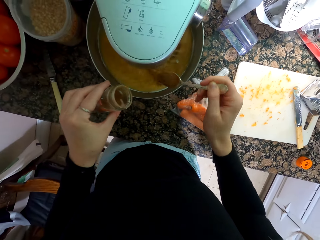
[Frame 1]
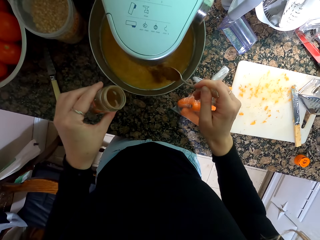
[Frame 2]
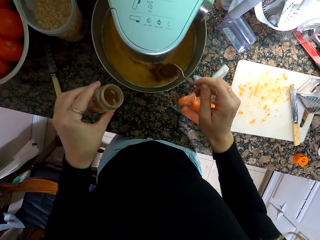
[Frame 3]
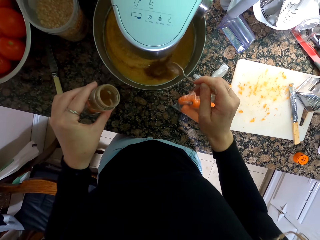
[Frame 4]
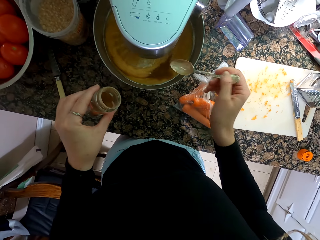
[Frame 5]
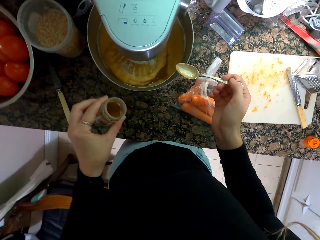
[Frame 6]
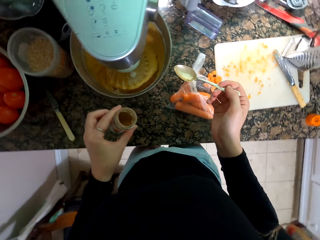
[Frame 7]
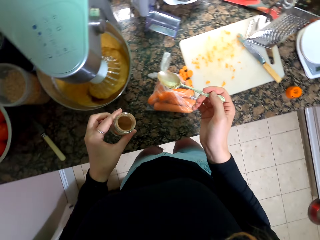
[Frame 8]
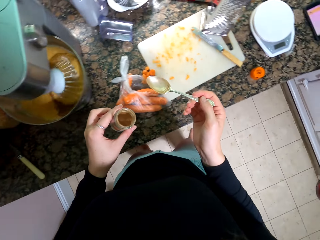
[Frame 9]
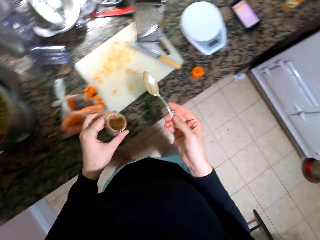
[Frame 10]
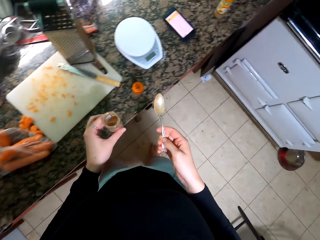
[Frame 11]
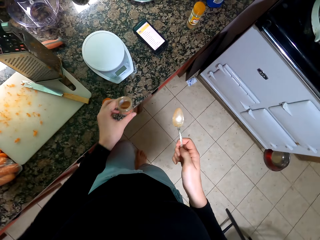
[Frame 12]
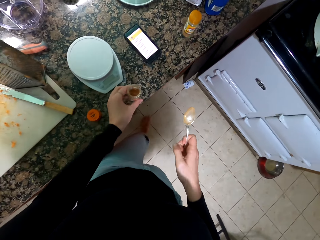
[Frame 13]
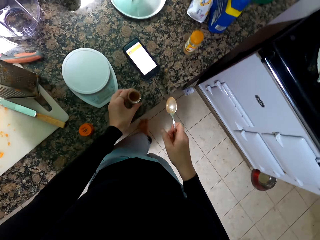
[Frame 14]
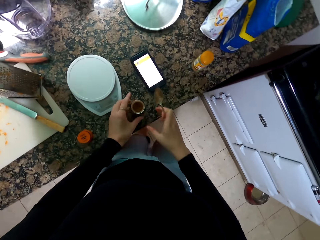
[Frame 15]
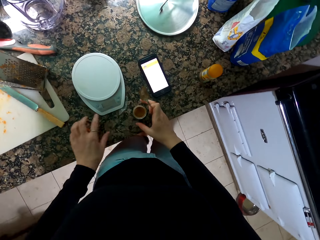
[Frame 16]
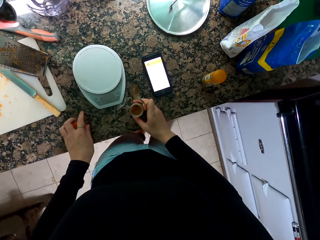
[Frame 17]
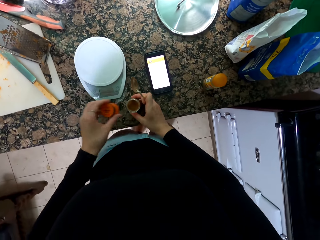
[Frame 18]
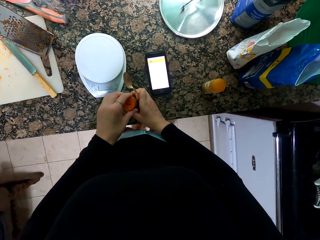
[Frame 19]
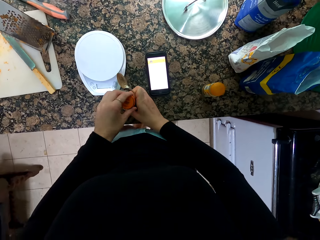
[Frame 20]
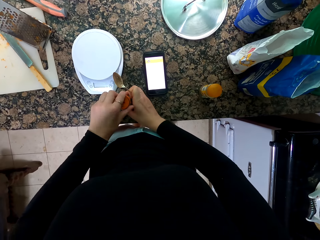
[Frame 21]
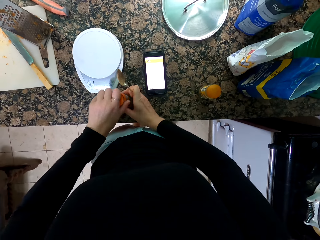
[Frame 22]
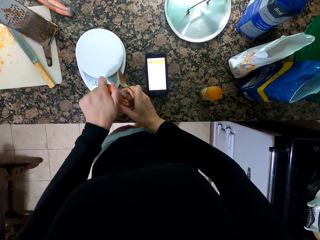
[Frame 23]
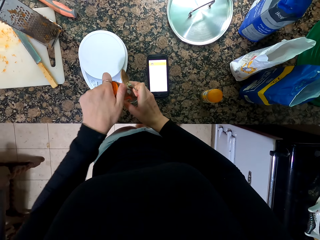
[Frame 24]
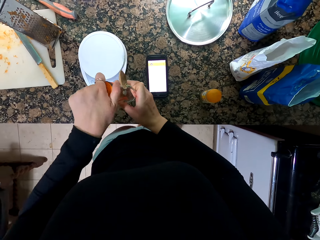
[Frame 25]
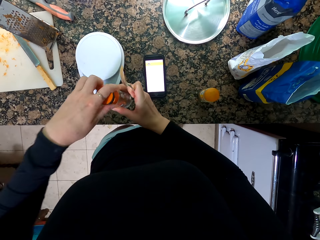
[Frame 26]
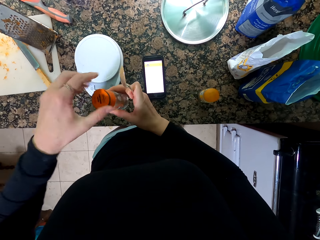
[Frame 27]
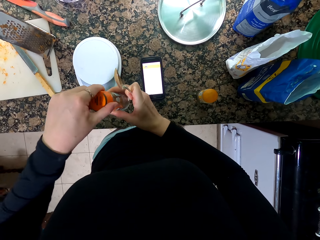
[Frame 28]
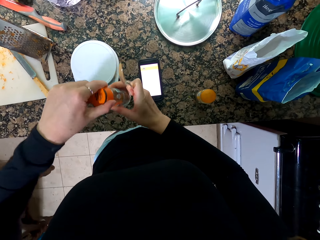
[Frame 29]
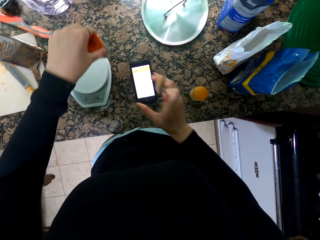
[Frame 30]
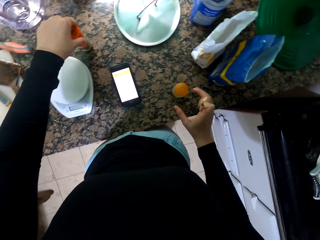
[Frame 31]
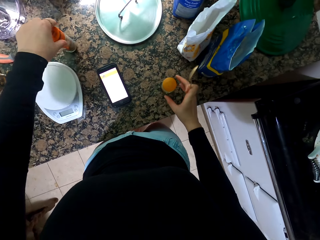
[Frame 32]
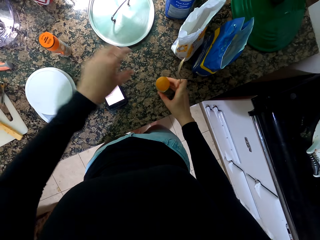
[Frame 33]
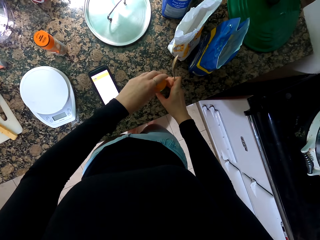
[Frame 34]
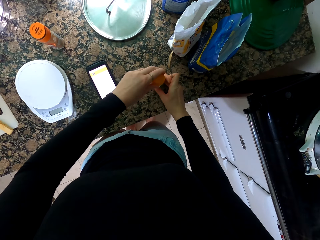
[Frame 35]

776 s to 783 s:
The camera wearer puts the spice in the bowl. They put down the container, pick up the lid and cover the container. They lift the container. They put down the container.

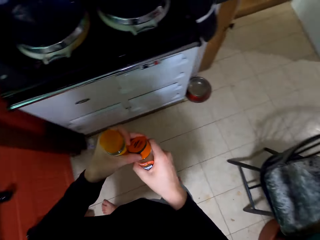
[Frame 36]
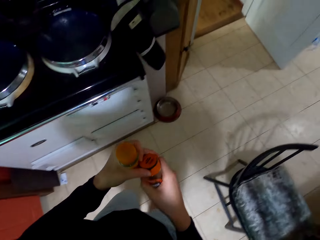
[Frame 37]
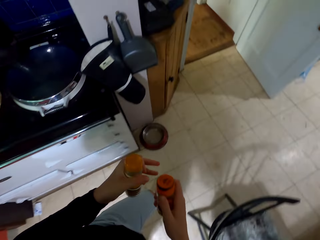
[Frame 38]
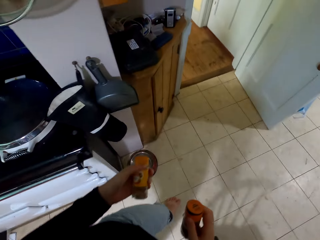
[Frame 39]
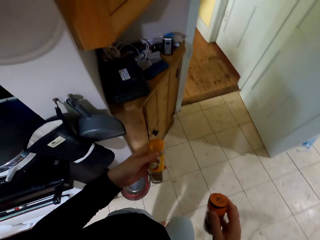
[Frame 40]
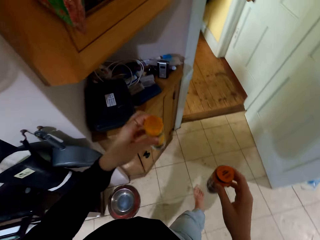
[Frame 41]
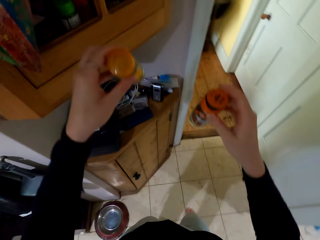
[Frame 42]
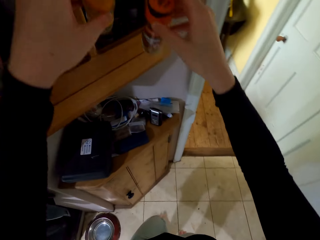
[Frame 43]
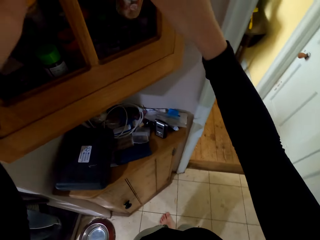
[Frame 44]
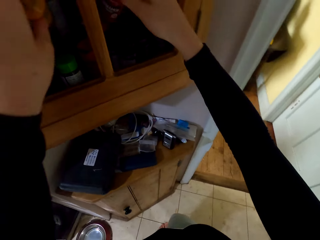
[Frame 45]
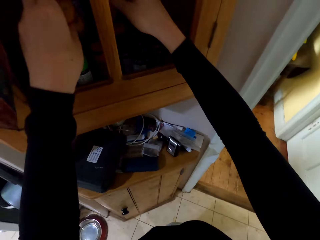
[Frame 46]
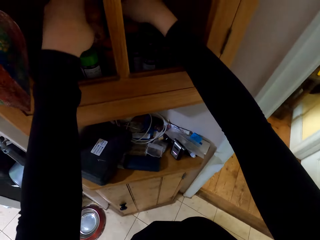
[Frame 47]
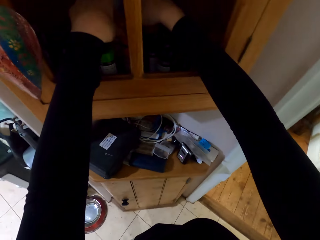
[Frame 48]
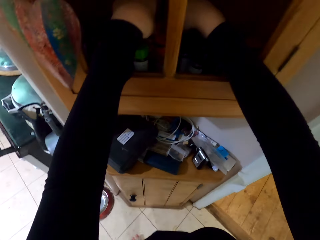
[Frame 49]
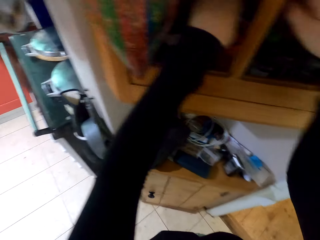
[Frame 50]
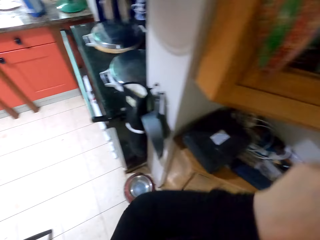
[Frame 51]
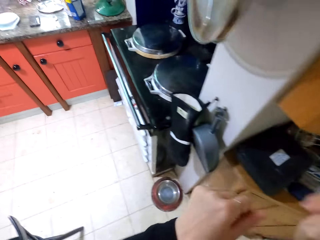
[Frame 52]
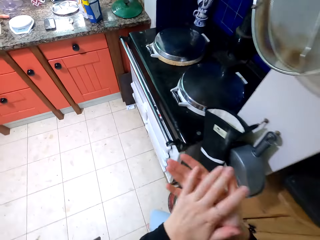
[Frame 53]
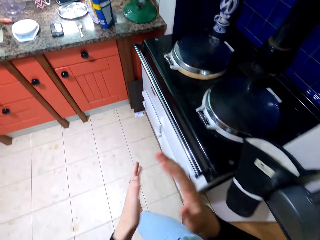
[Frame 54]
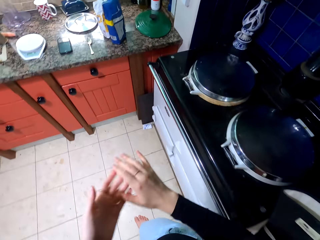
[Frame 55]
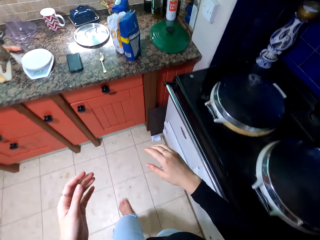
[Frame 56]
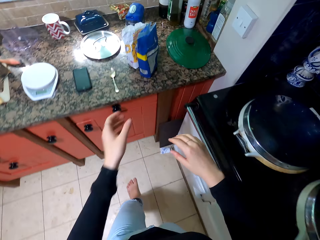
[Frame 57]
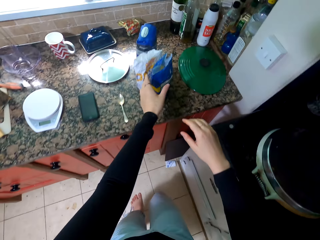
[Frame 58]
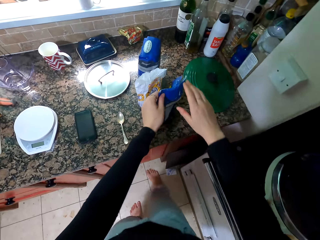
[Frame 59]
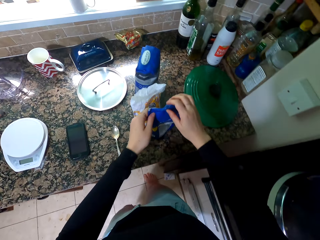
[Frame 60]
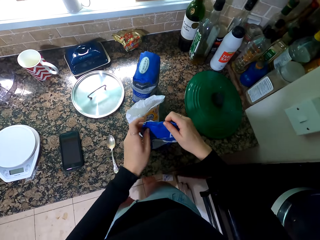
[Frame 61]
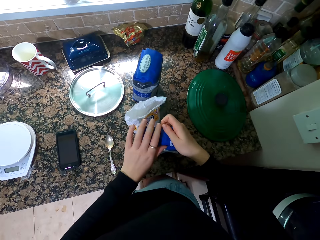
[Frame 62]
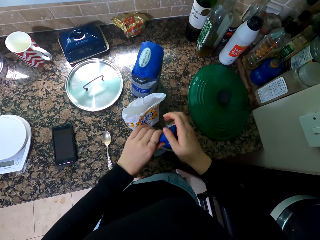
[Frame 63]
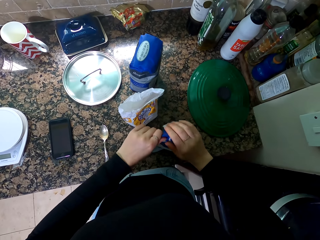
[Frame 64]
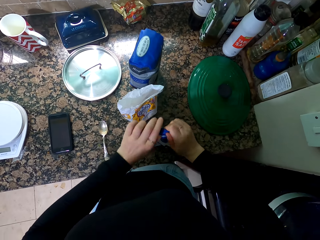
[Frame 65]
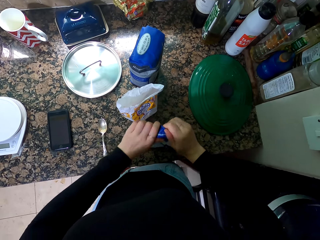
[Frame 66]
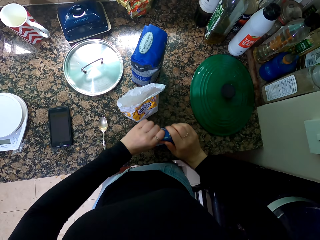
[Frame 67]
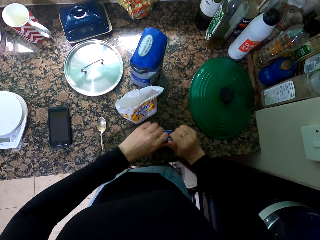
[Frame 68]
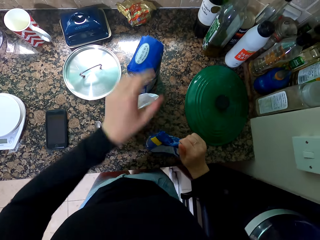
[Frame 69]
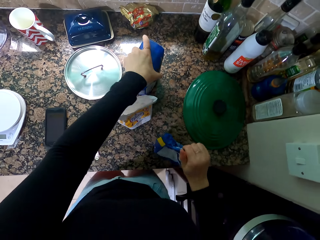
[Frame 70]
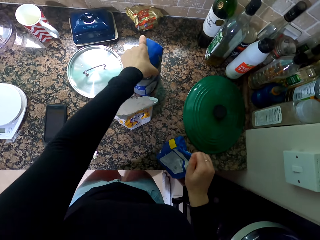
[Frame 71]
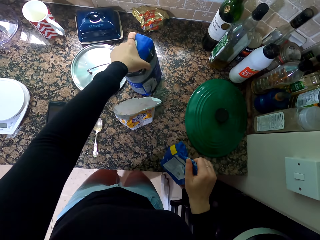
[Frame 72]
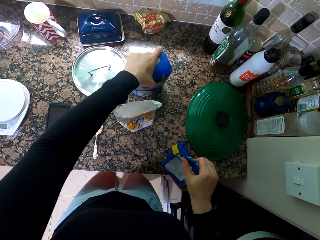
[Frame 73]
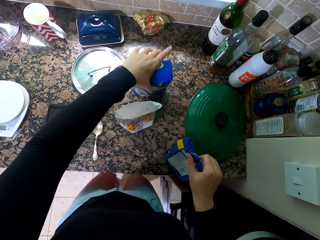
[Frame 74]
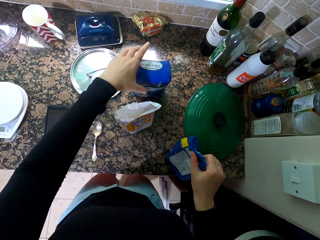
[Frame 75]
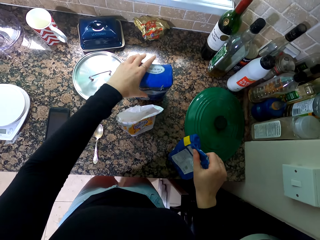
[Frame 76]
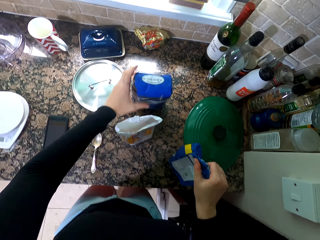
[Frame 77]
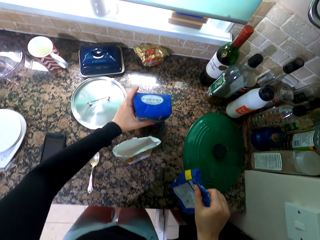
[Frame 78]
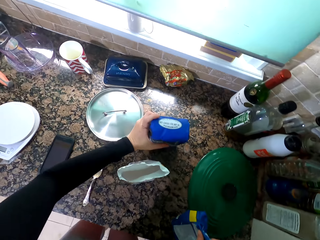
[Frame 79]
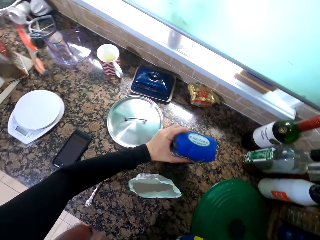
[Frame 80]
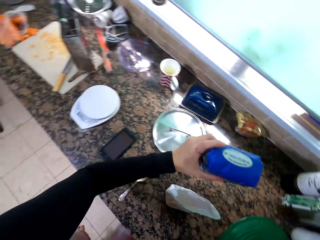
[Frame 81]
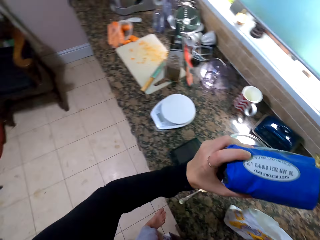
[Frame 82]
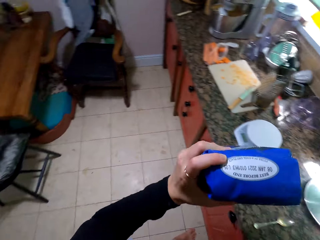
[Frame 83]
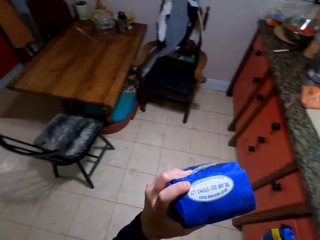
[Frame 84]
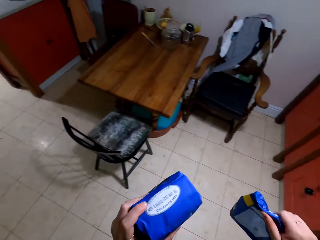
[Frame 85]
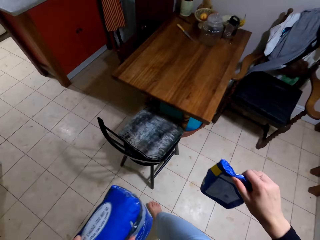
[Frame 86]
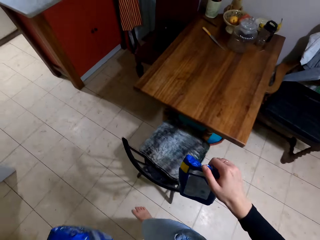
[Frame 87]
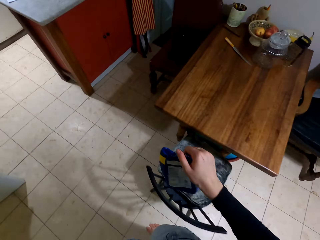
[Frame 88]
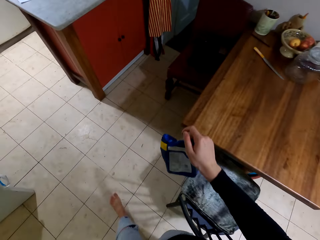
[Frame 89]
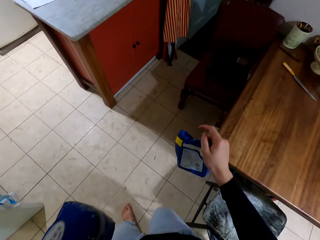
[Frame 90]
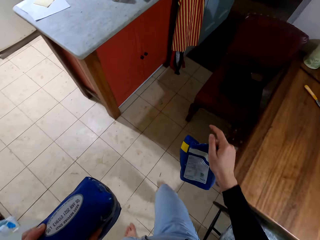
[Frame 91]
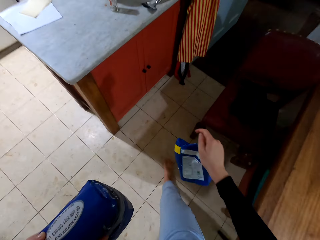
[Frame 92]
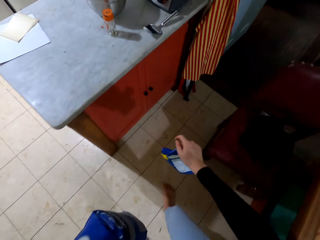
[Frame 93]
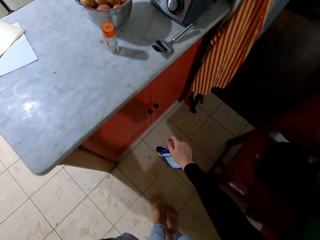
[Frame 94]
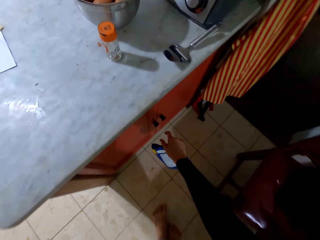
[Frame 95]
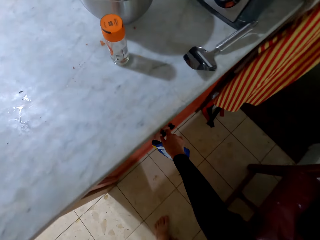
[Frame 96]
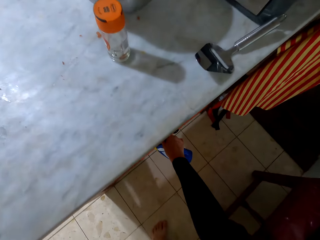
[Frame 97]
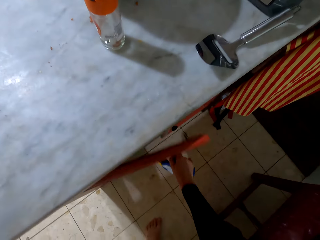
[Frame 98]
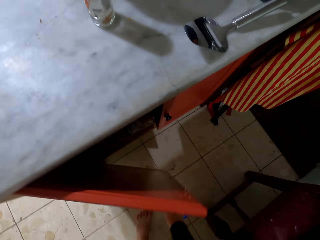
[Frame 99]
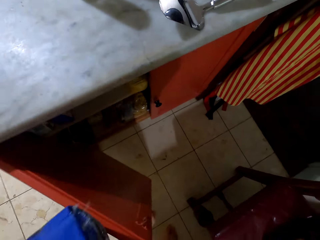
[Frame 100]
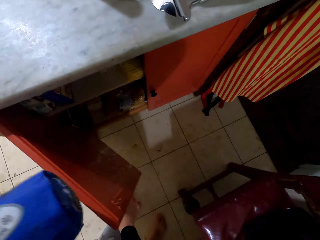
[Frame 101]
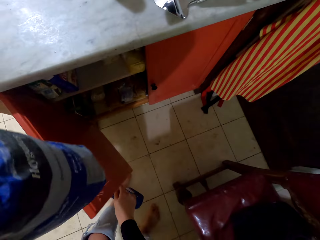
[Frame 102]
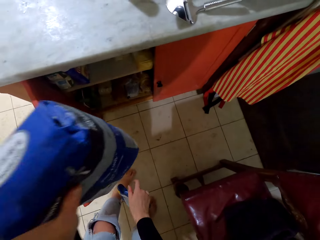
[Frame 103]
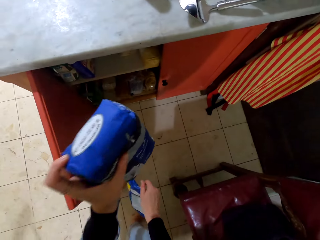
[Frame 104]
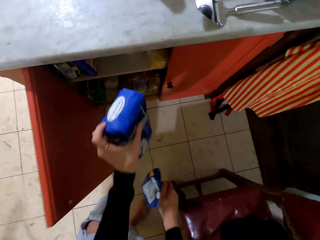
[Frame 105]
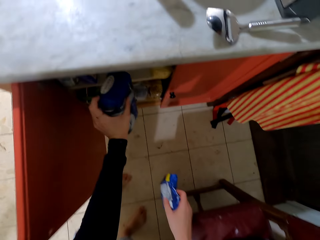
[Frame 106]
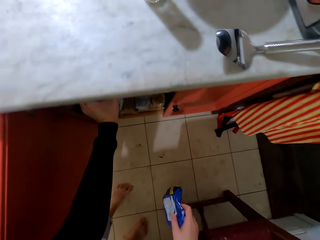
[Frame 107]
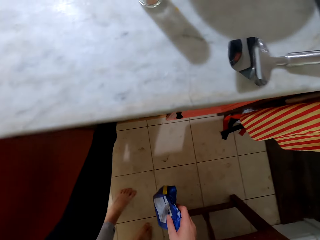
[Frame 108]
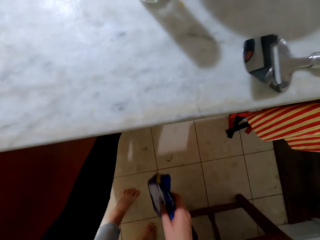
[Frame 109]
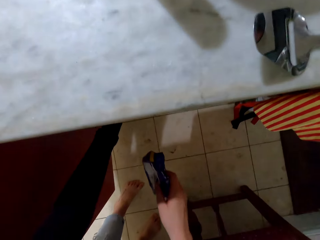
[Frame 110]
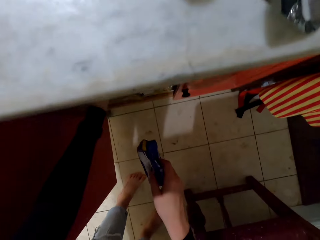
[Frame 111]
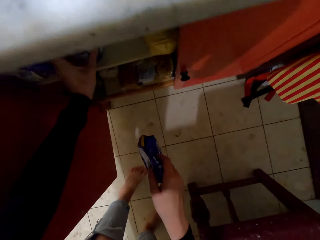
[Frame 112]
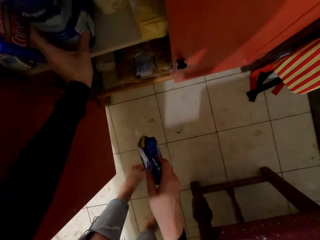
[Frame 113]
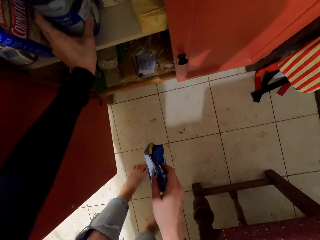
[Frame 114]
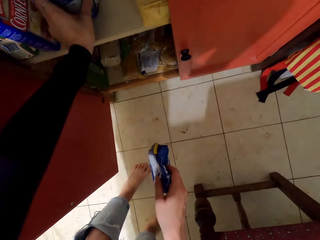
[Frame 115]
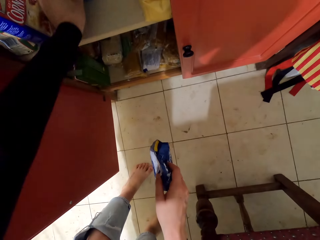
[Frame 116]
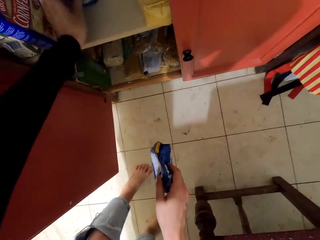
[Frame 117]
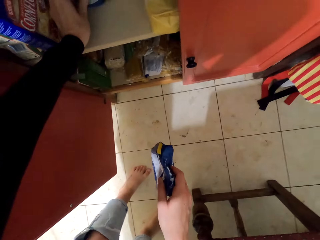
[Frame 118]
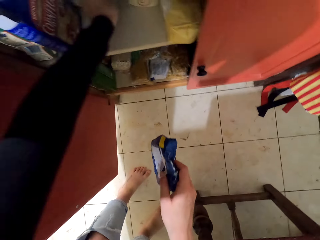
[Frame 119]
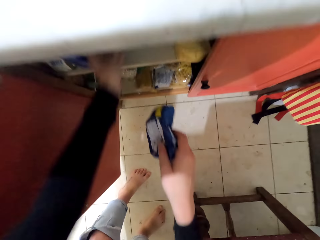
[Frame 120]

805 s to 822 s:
The camera wearer walks away from the countertop. He puts the containers in the cabinet. He rubs his hands and walks towards the countertop. He holds the packet. He closes the packets of flour. He lifts the packet and walks away from the countertop. He opens the cabinet. He puts the packets of flour in the cabinet.
